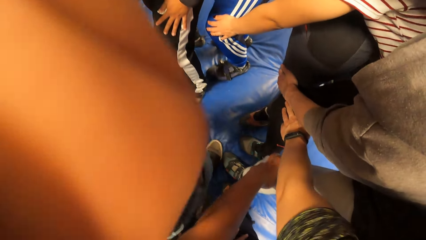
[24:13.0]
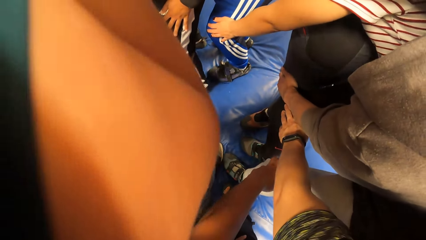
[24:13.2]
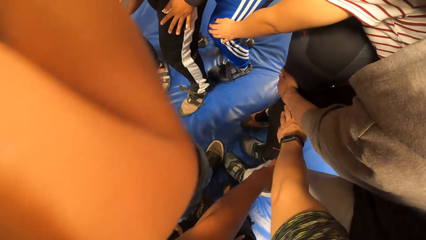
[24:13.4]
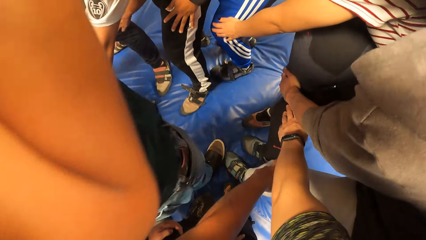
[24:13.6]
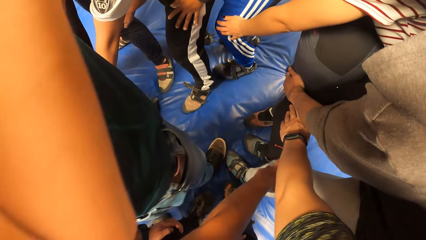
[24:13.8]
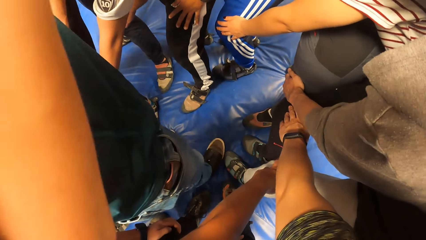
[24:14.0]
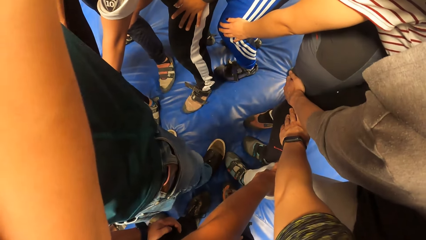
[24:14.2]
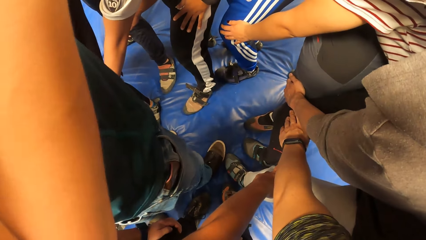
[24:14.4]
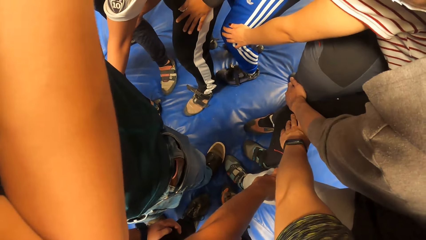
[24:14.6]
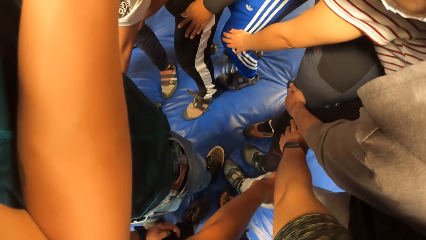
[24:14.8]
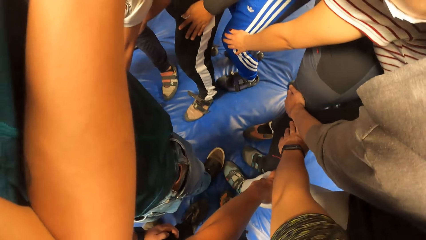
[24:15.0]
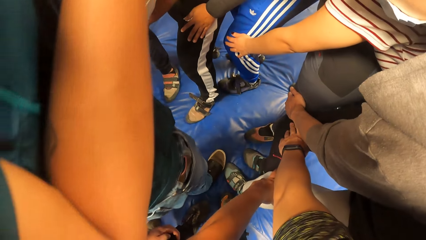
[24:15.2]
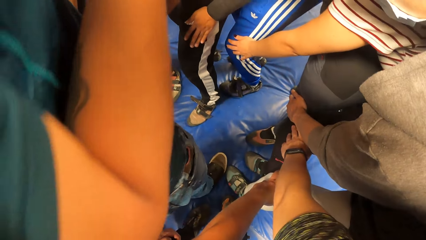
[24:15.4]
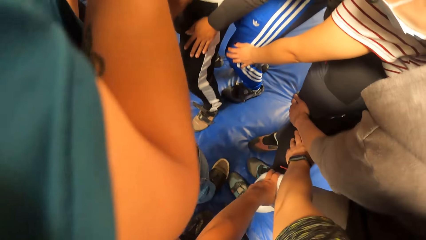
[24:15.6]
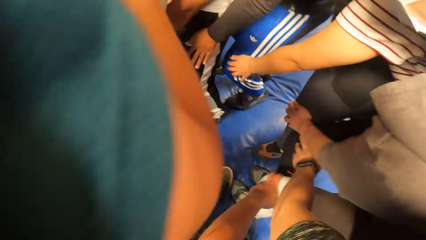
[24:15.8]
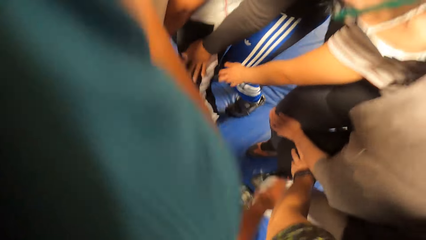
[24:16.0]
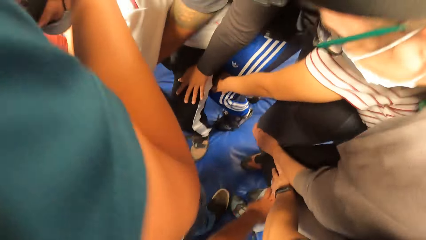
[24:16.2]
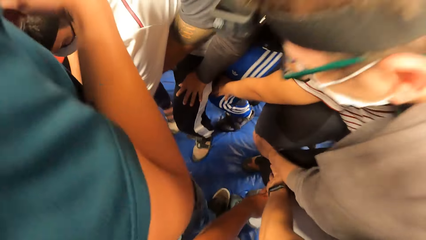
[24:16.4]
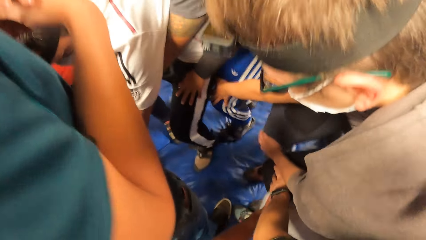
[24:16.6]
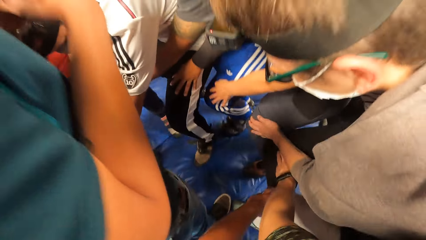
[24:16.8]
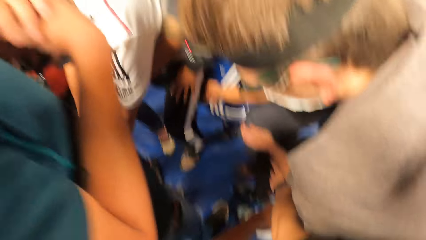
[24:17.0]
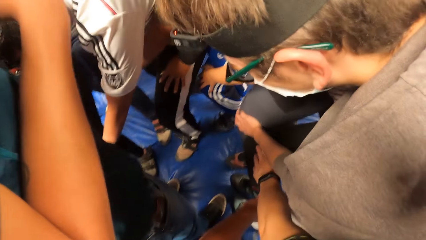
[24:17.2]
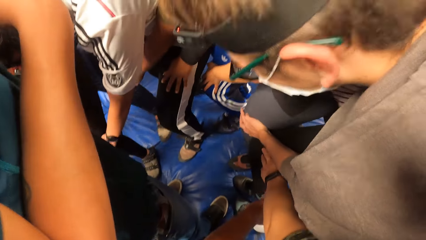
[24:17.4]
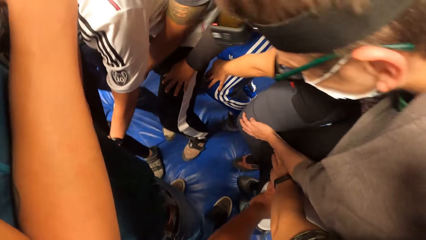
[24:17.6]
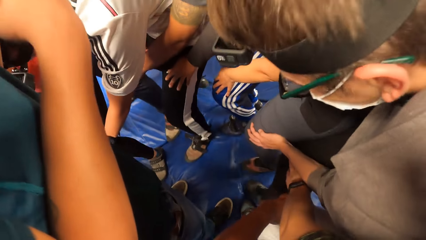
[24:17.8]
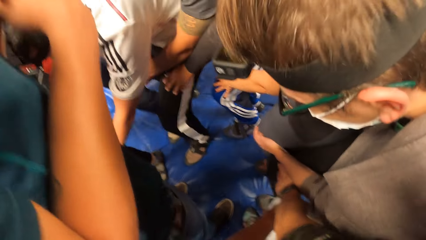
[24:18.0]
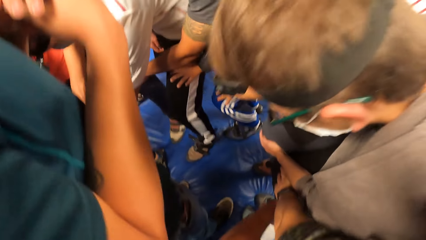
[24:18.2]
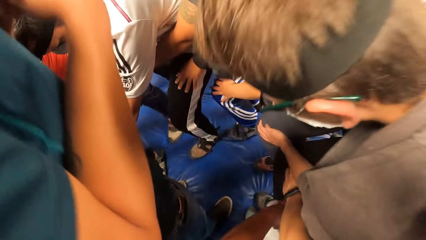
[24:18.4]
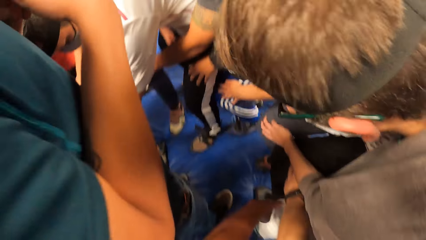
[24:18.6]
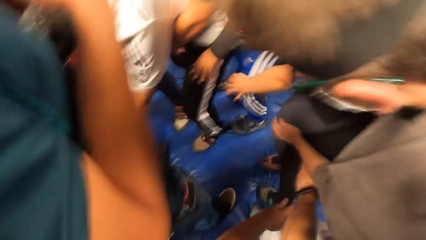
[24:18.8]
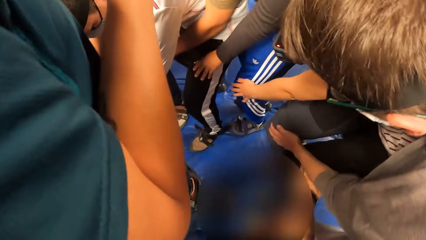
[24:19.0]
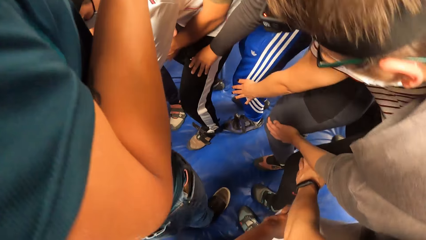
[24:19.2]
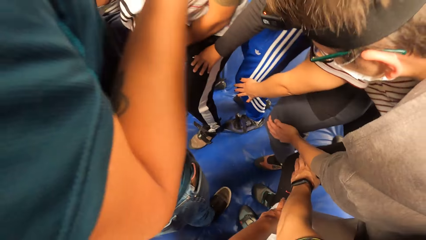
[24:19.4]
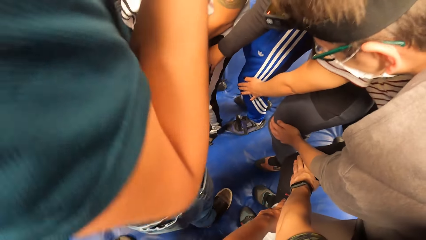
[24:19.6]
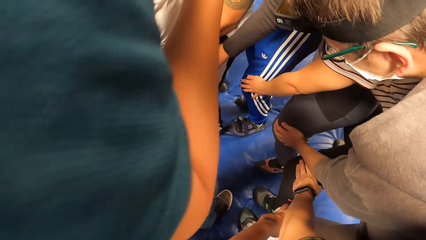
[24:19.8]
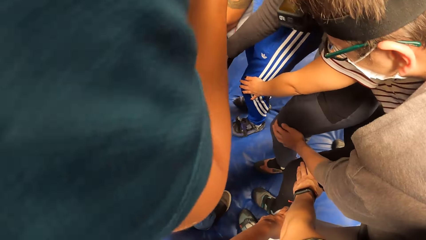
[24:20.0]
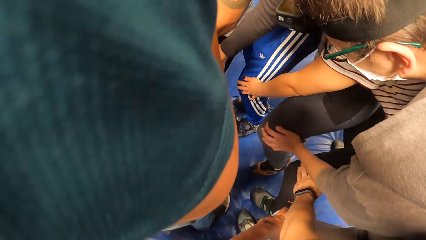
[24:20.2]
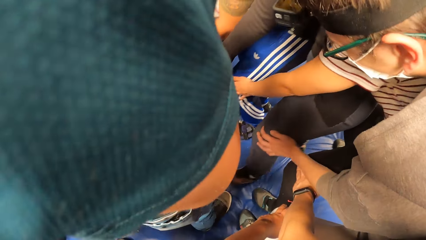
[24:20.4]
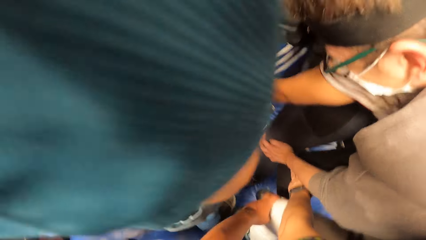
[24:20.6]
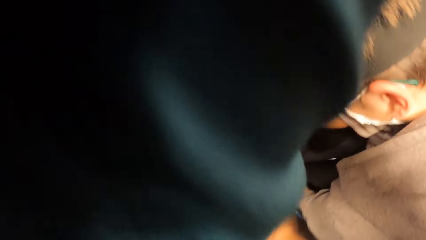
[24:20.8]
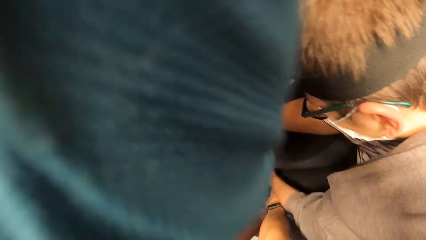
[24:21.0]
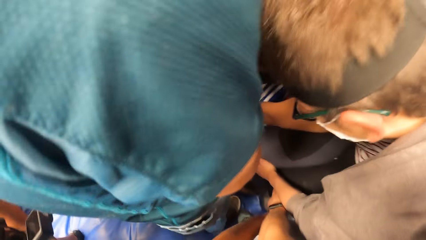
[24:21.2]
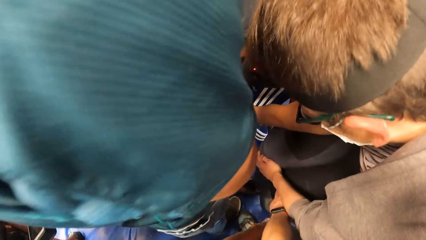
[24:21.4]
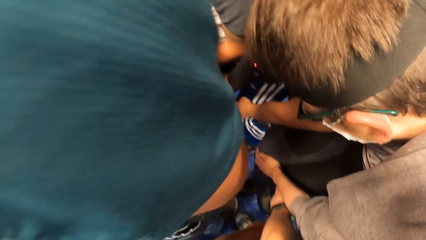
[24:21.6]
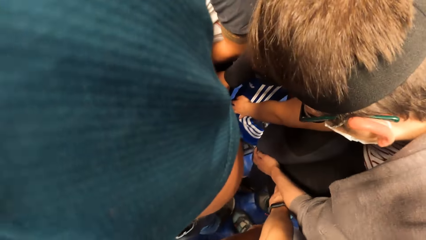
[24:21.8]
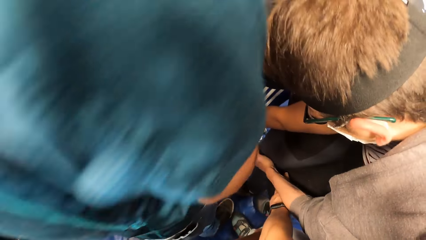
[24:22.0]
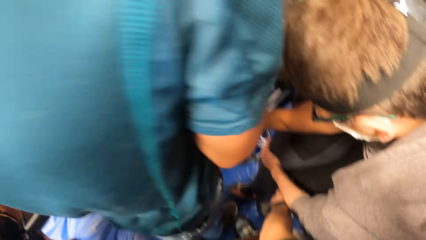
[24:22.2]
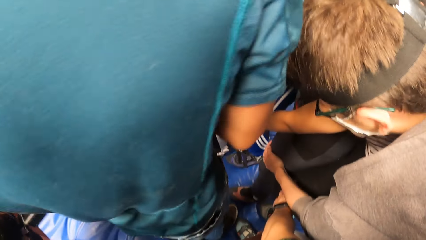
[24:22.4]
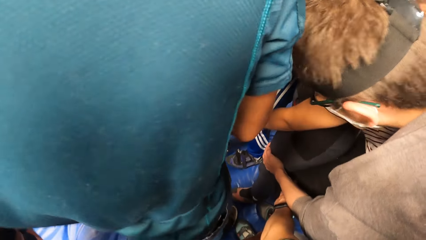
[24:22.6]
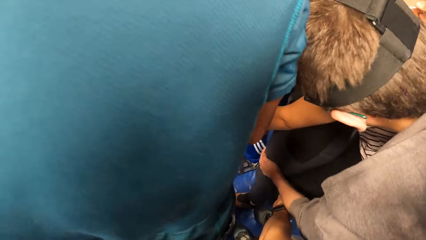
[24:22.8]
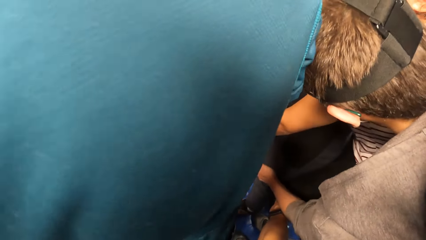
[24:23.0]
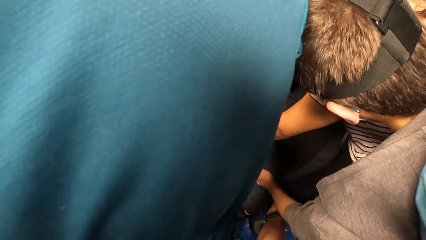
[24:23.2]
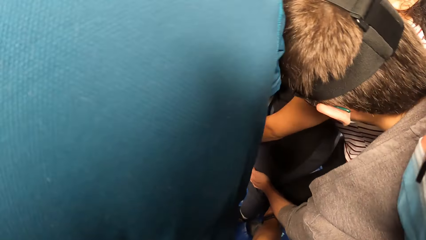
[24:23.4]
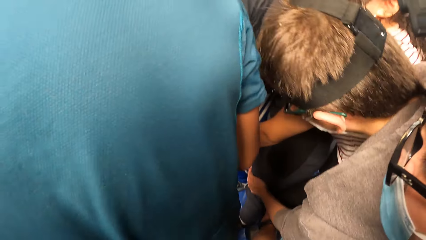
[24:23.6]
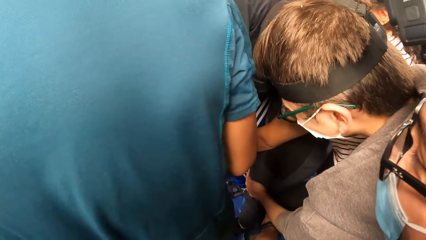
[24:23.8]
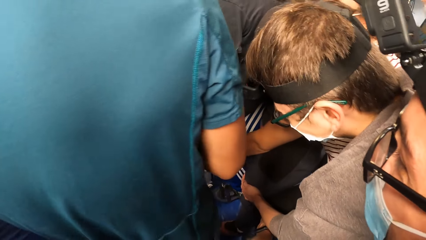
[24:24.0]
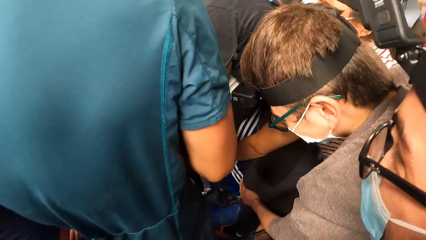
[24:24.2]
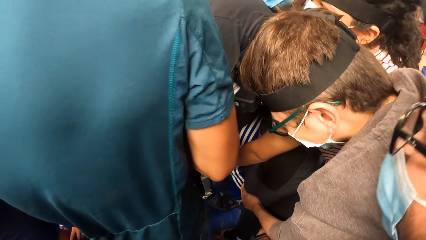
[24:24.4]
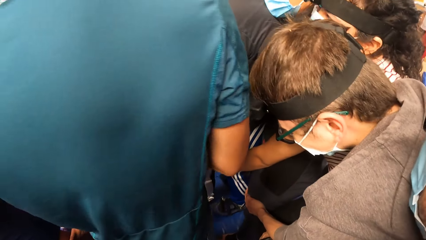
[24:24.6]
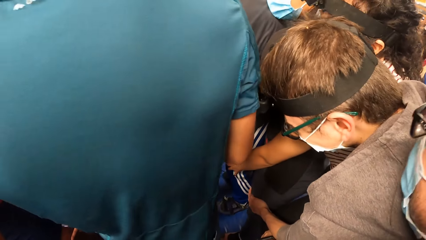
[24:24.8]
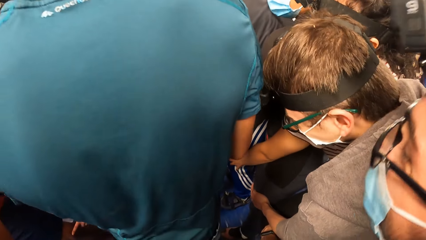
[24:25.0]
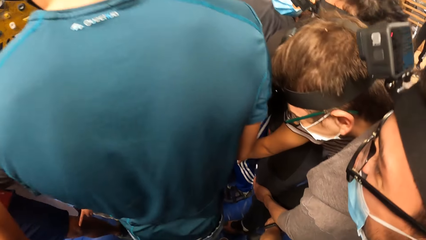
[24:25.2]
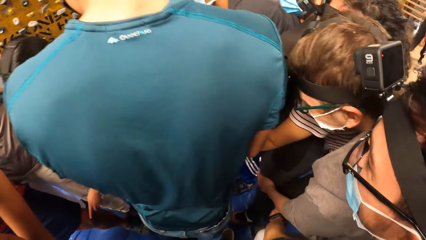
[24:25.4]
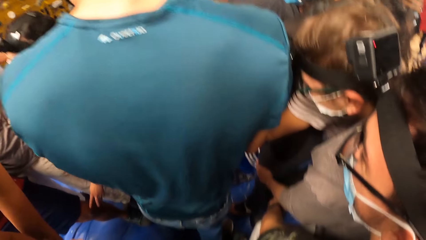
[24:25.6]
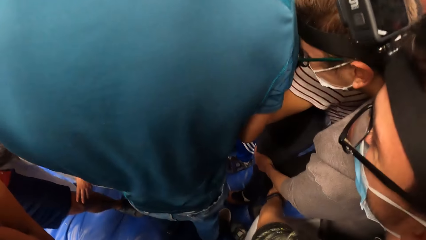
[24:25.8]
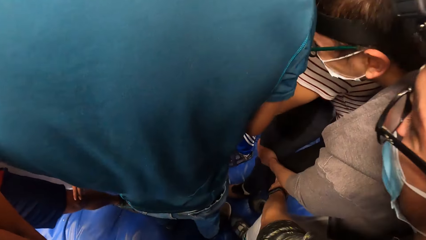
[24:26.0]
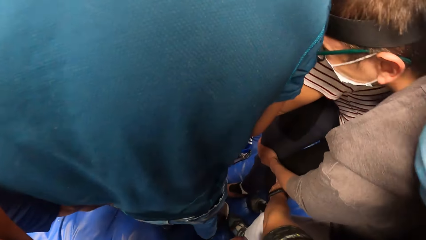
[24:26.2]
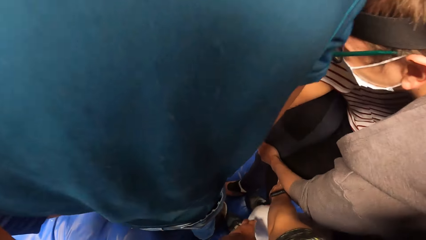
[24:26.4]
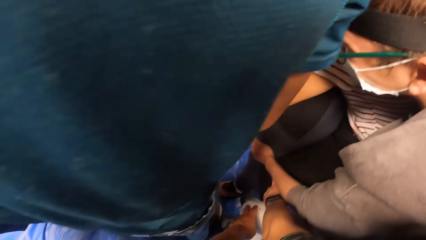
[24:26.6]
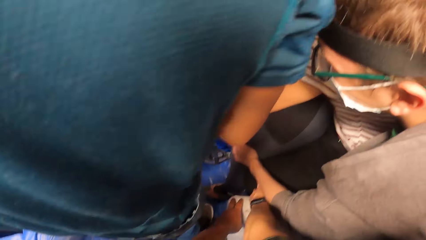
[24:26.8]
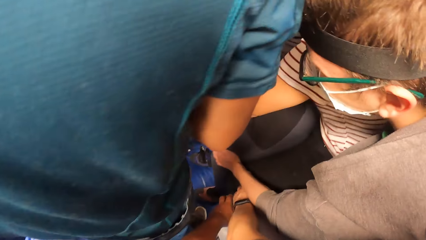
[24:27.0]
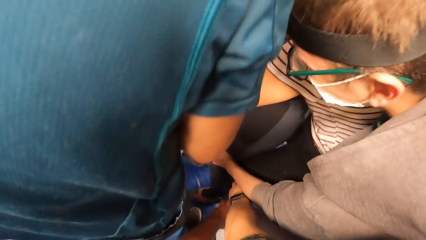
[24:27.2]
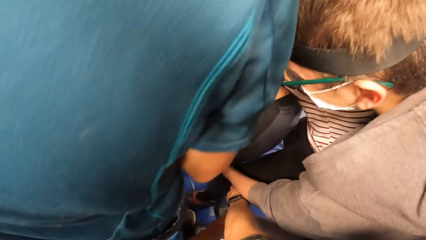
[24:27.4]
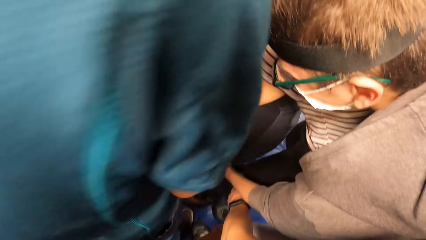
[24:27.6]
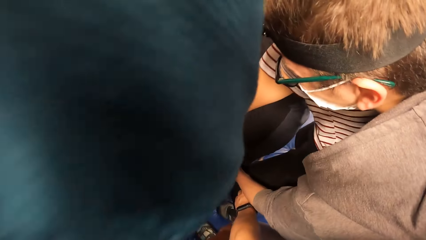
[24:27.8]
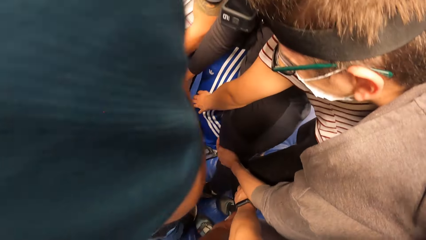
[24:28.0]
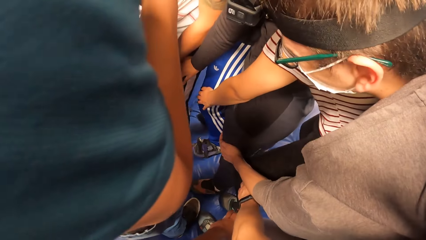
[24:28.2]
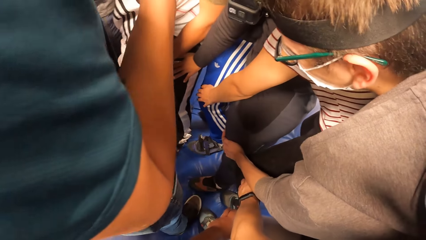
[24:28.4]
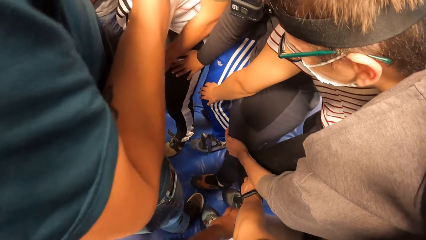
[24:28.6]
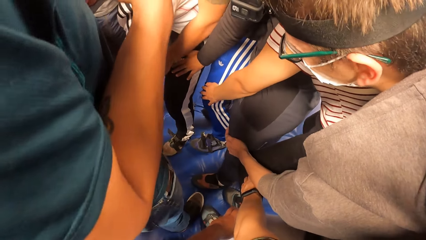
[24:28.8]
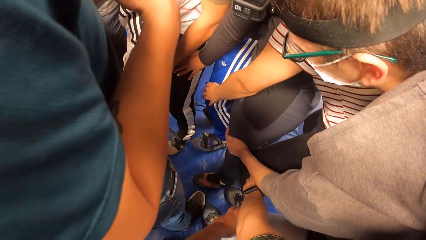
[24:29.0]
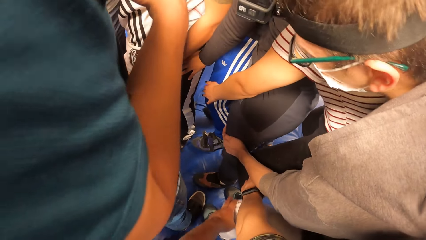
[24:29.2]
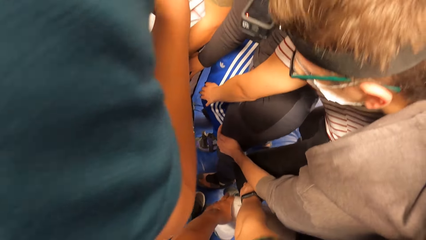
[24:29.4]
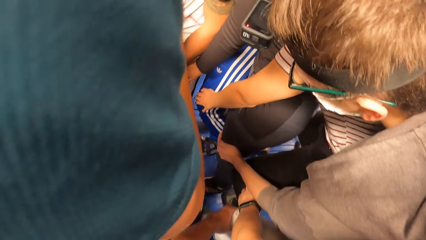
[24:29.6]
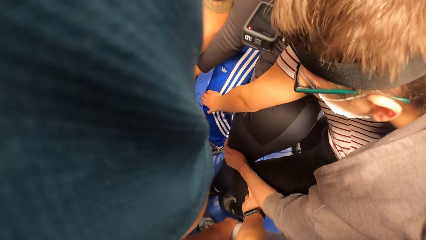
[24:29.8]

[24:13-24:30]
A man looks around. The camera wearer bends the knees. They jump with the team. The man looks around and converses with the team.
